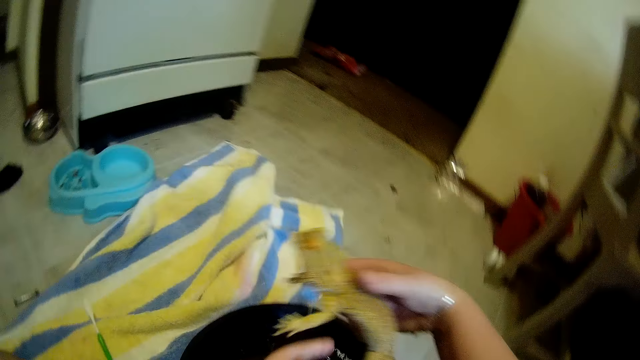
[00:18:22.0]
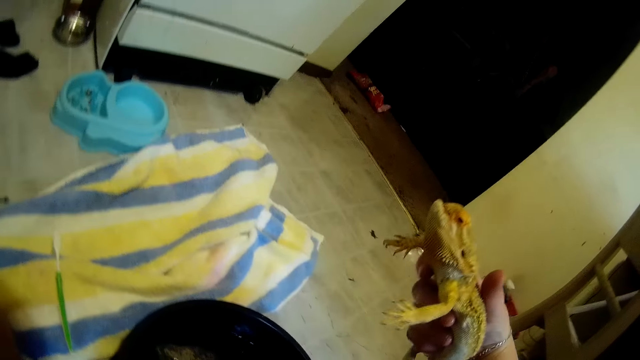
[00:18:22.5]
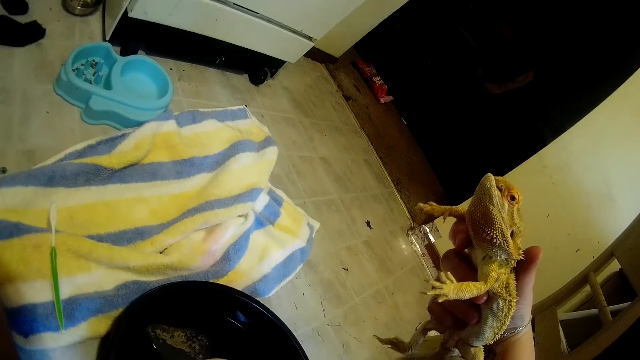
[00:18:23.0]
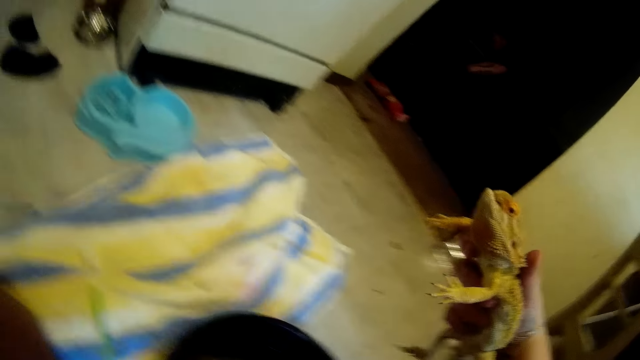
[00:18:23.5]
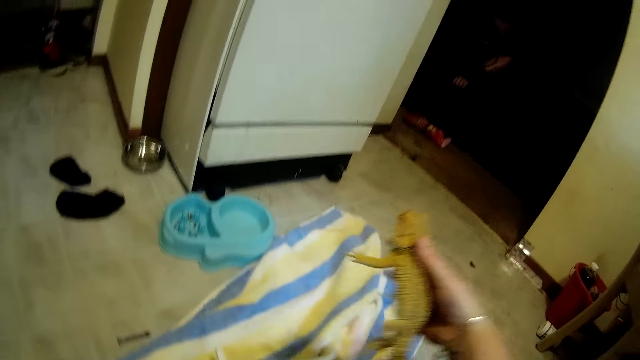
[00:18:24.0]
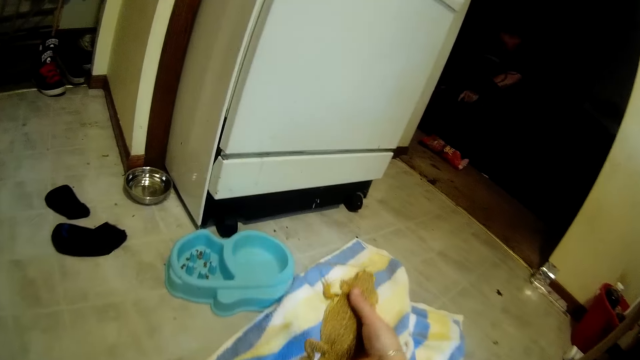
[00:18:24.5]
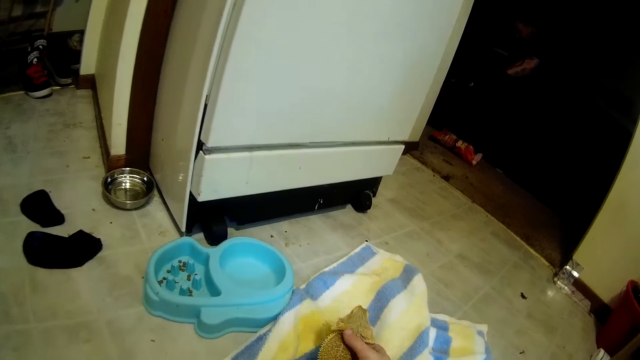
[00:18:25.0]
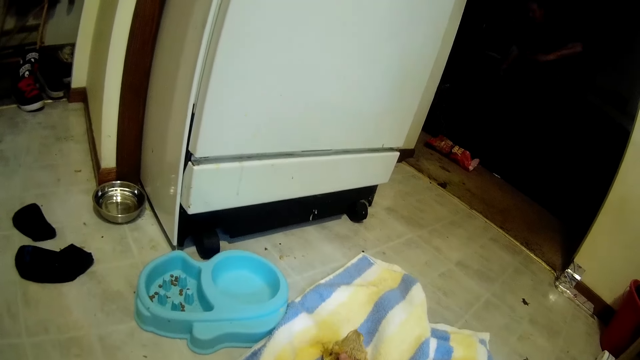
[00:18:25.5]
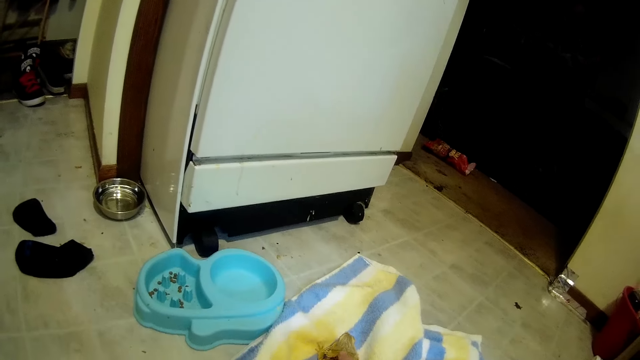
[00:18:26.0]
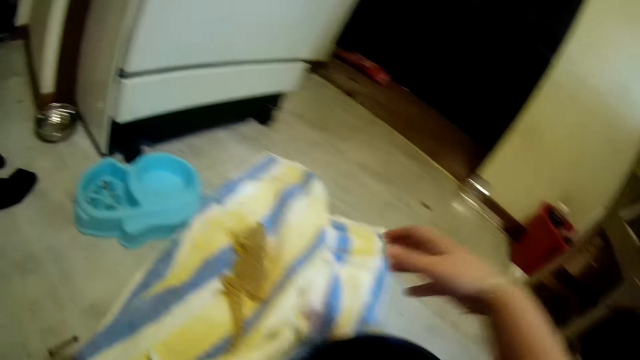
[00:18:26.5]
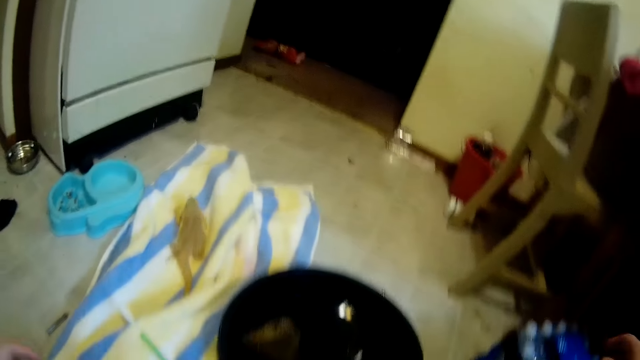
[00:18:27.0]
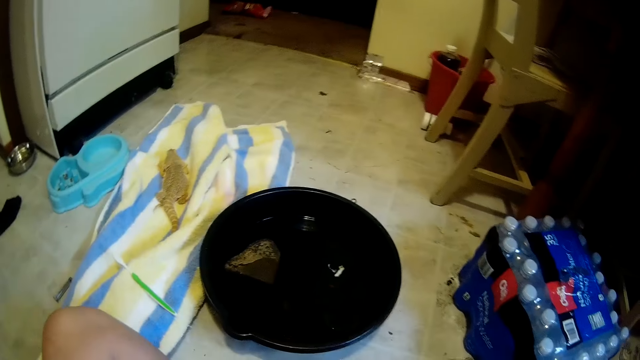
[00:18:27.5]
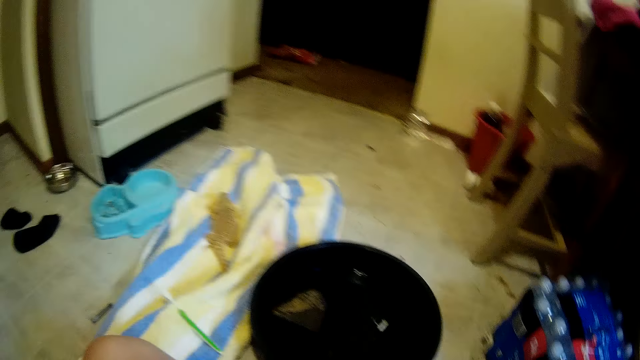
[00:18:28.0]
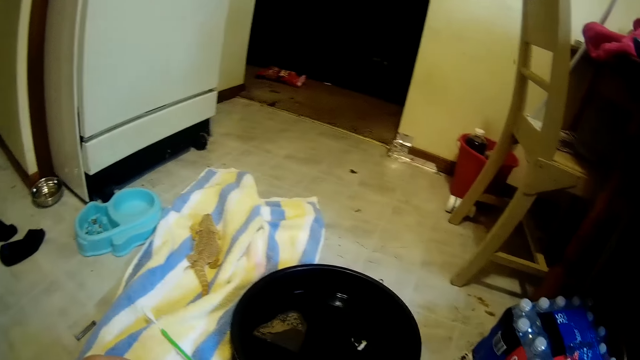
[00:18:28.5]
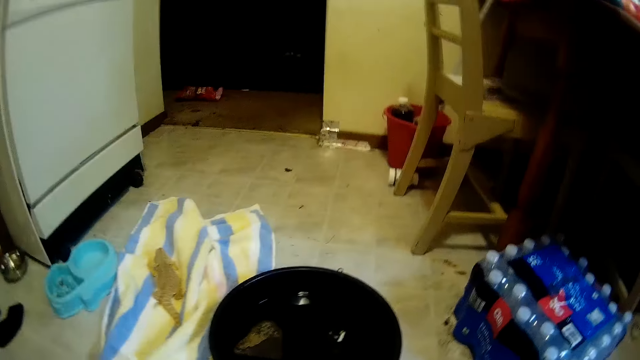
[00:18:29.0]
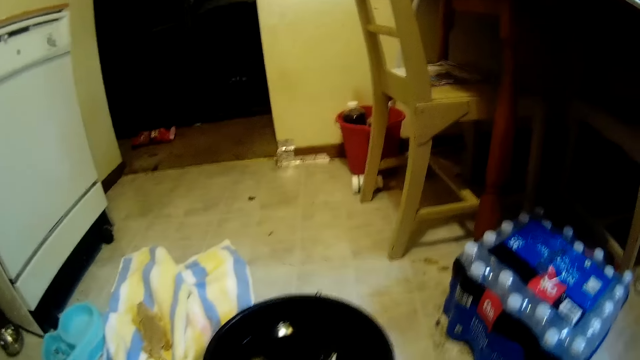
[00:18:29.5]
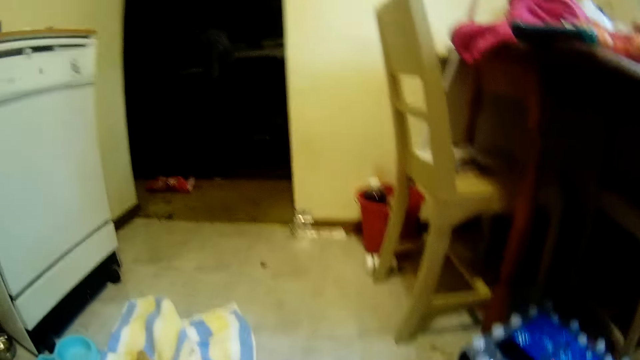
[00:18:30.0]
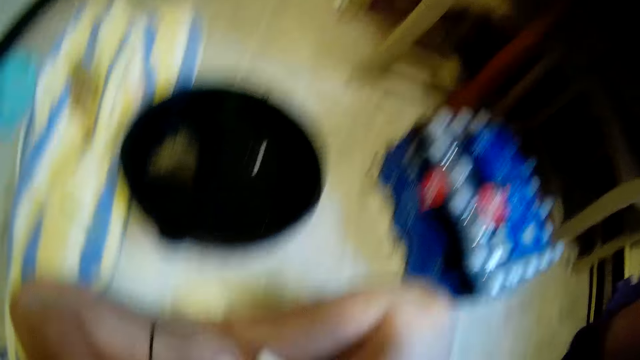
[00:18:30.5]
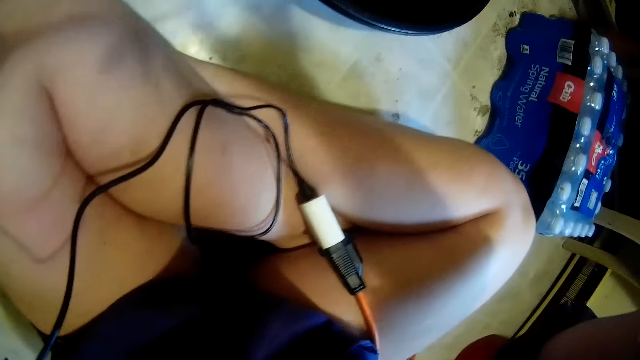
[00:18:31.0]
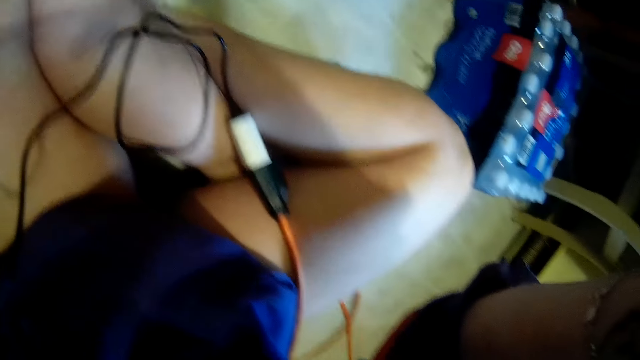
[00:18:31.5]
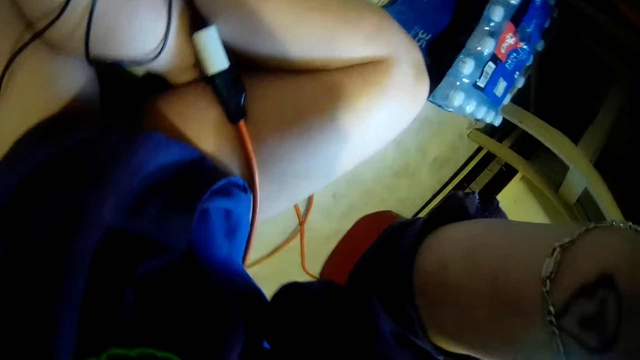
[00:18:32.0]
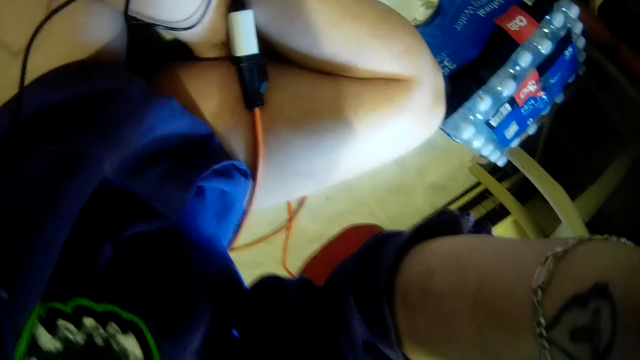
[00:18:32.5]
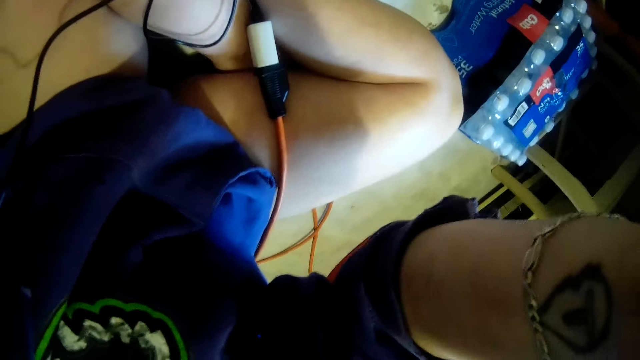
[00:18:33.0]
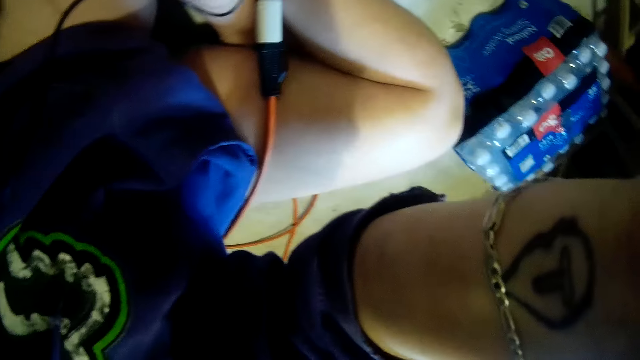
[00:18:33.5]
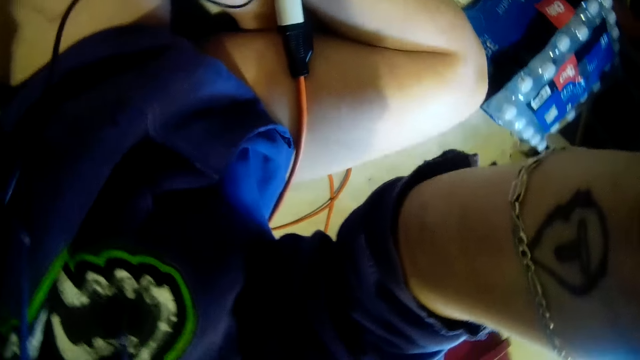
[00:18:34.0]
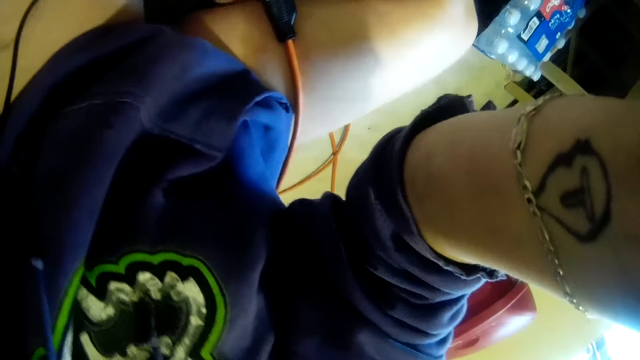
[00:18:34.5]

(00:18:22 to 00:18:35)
The camera wearer puts the water dragon in his right hand on the towel on the floor. He adjusts the camera on his head with his right hand.
